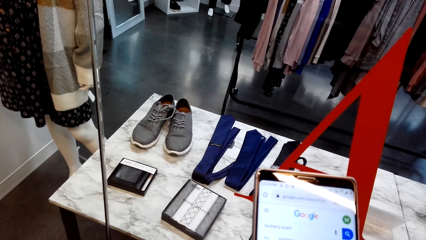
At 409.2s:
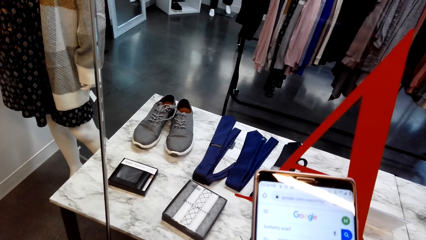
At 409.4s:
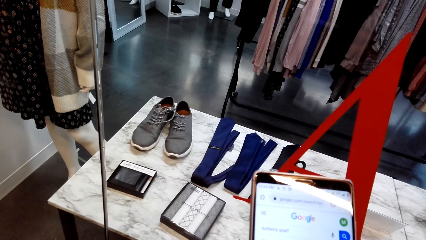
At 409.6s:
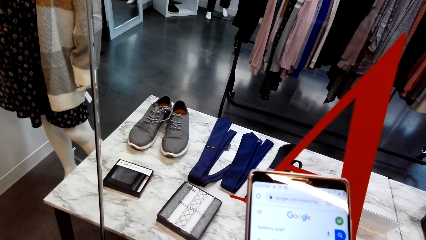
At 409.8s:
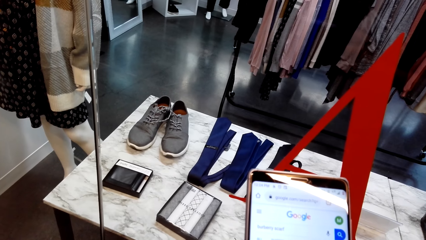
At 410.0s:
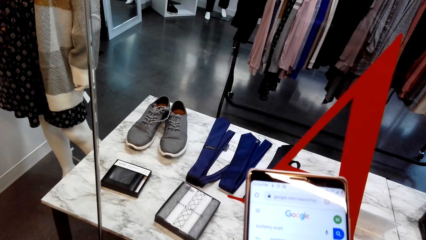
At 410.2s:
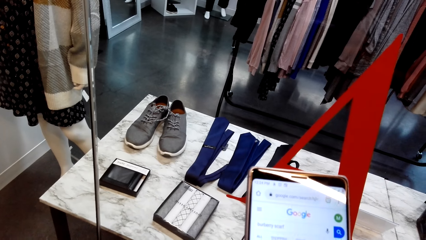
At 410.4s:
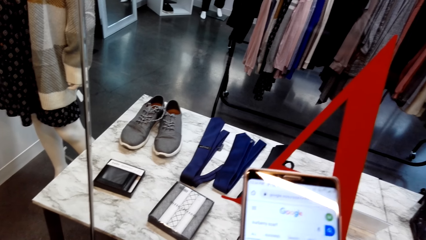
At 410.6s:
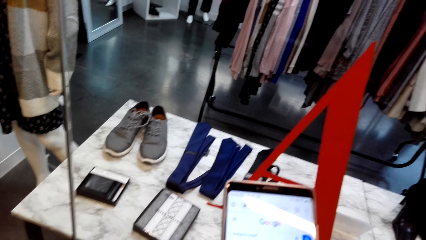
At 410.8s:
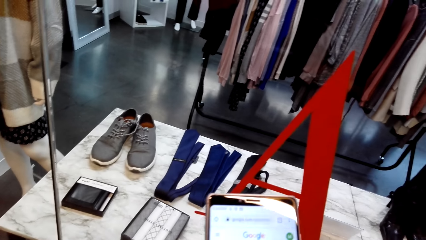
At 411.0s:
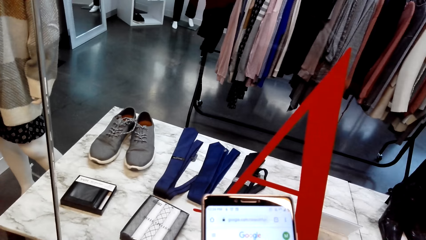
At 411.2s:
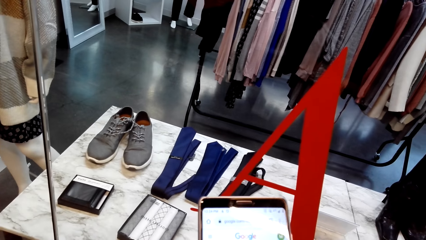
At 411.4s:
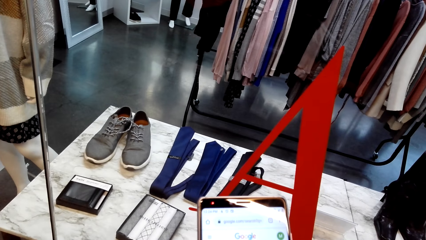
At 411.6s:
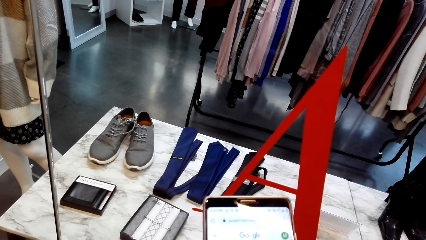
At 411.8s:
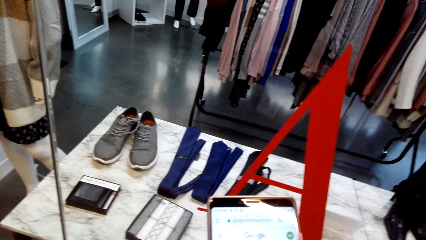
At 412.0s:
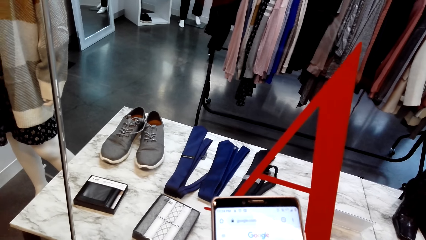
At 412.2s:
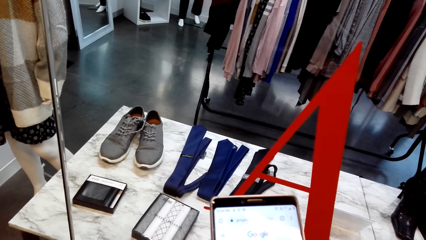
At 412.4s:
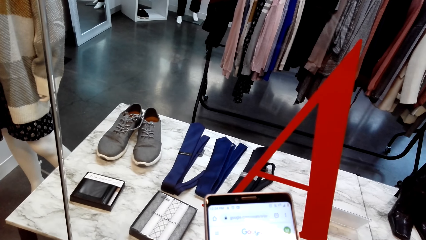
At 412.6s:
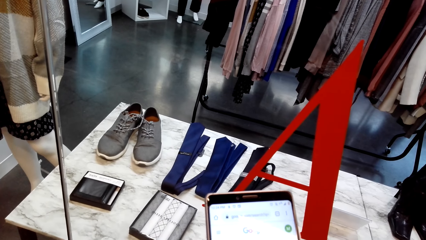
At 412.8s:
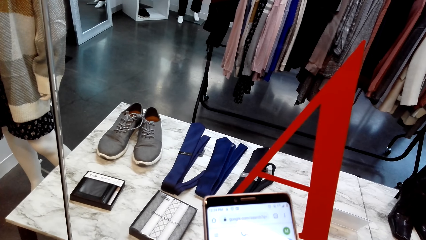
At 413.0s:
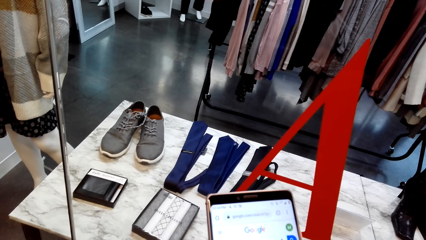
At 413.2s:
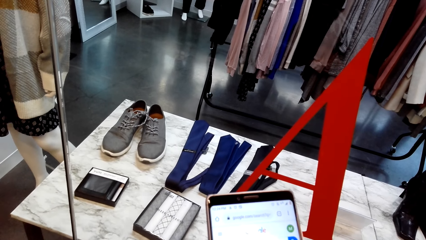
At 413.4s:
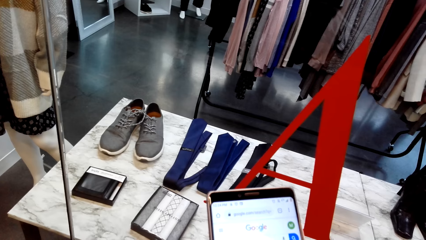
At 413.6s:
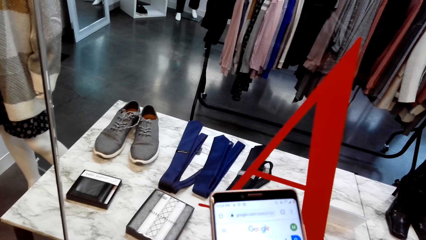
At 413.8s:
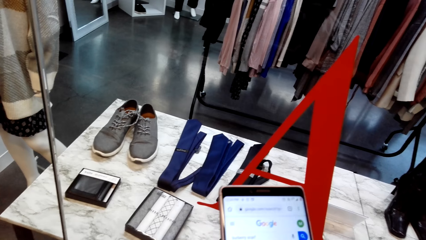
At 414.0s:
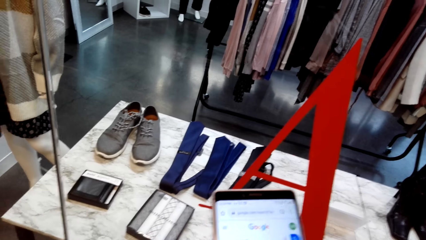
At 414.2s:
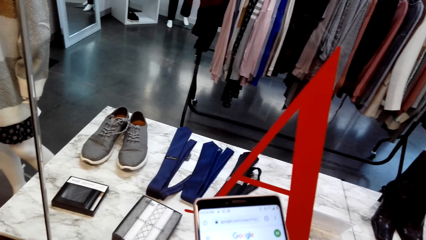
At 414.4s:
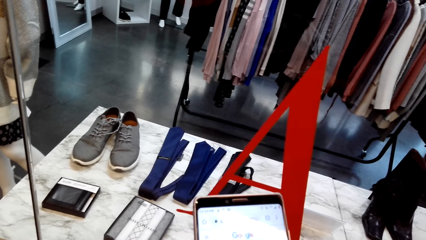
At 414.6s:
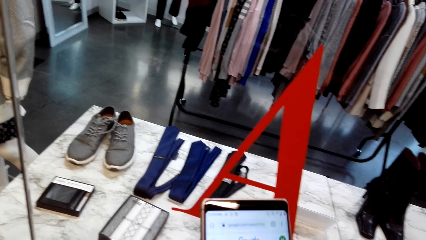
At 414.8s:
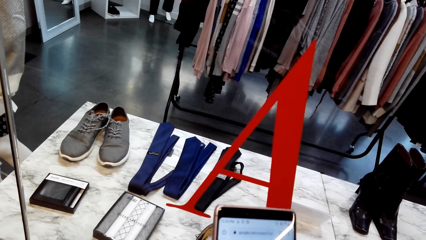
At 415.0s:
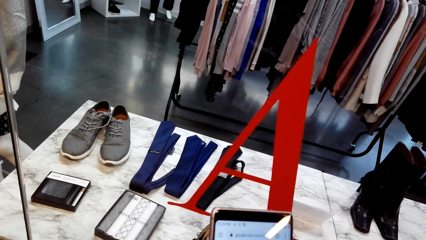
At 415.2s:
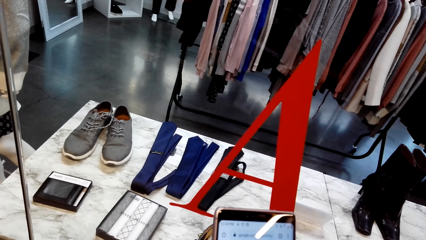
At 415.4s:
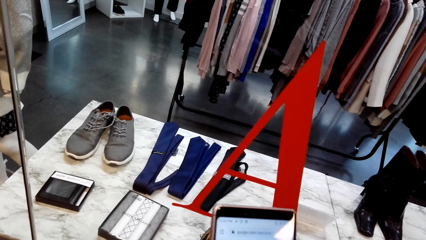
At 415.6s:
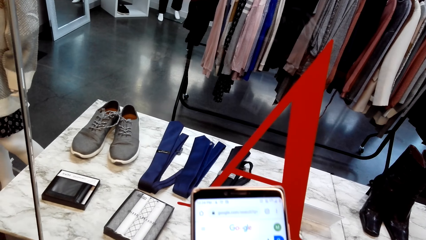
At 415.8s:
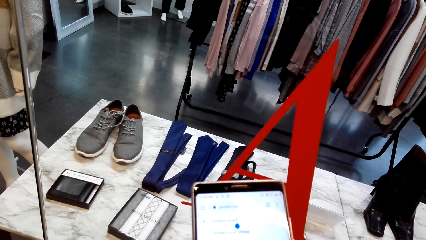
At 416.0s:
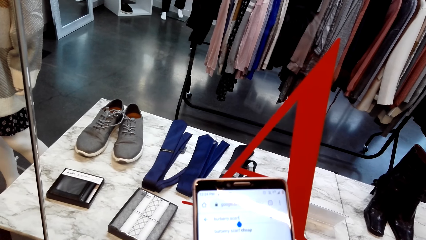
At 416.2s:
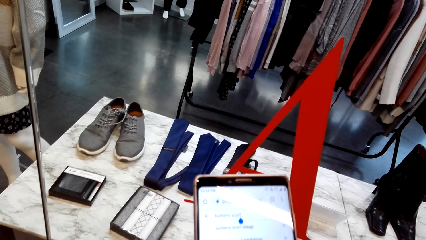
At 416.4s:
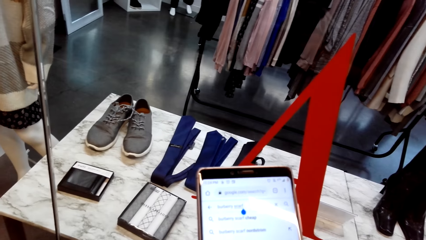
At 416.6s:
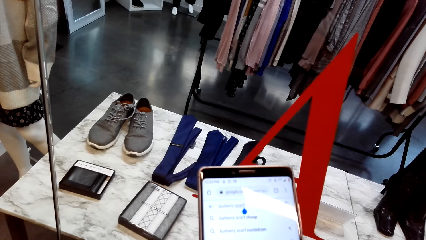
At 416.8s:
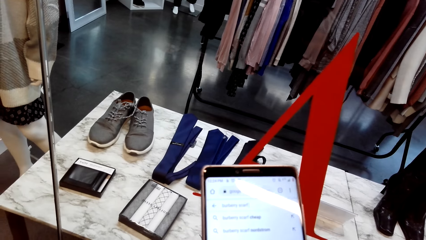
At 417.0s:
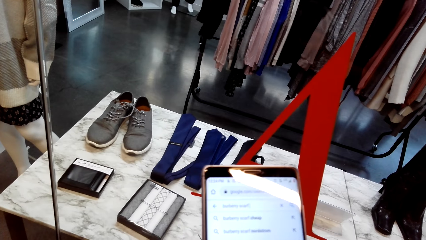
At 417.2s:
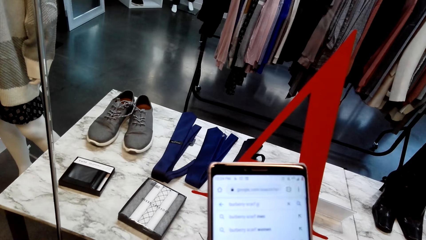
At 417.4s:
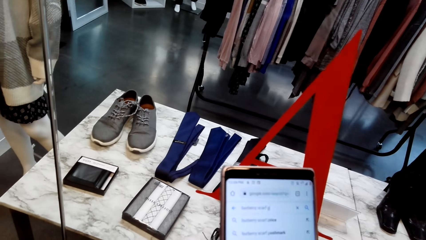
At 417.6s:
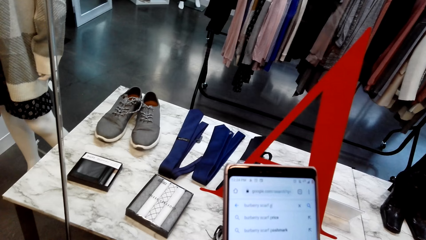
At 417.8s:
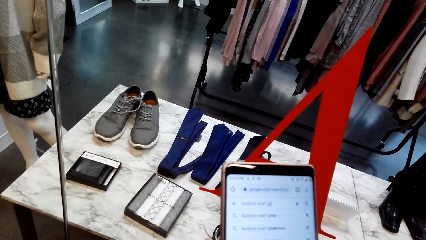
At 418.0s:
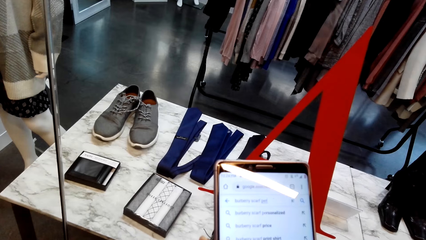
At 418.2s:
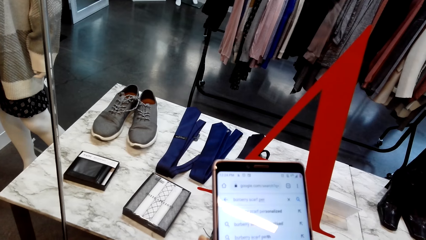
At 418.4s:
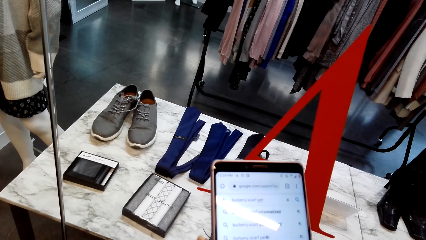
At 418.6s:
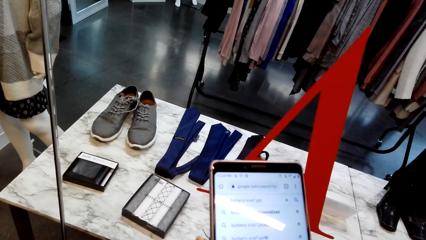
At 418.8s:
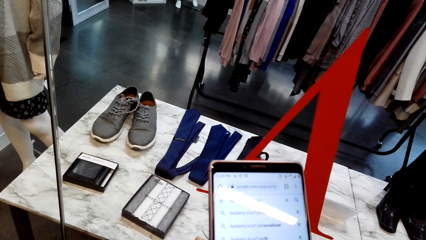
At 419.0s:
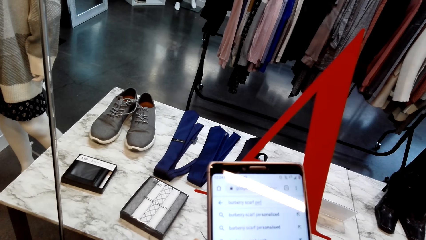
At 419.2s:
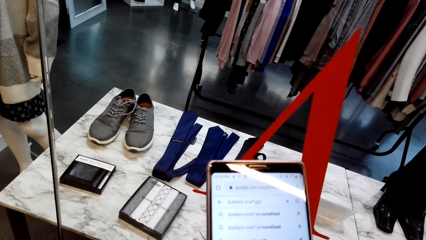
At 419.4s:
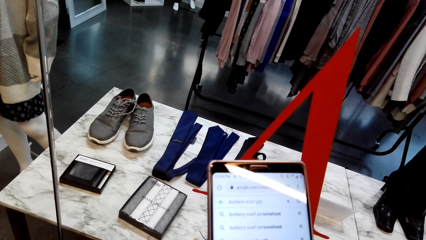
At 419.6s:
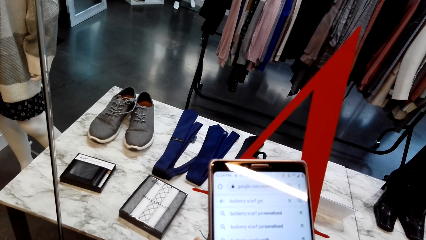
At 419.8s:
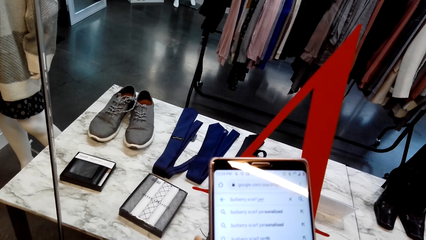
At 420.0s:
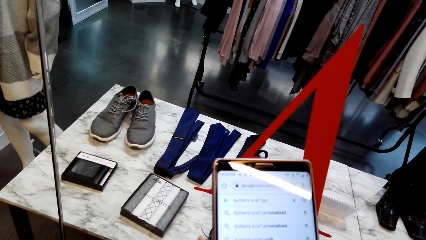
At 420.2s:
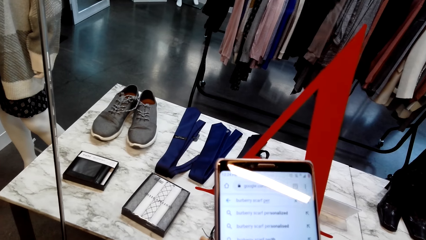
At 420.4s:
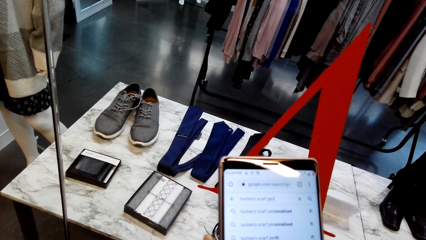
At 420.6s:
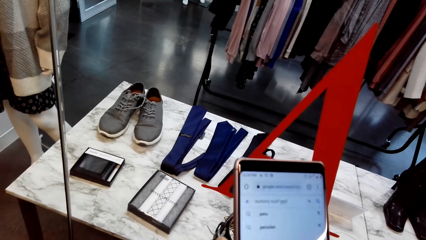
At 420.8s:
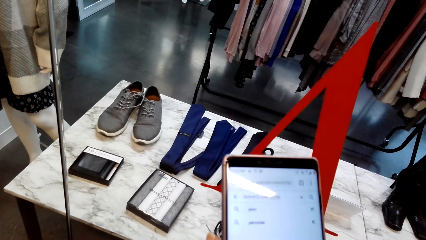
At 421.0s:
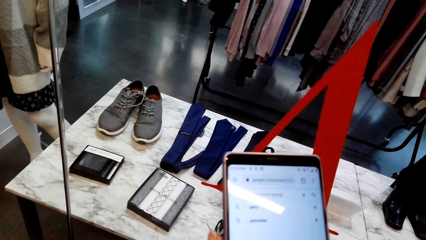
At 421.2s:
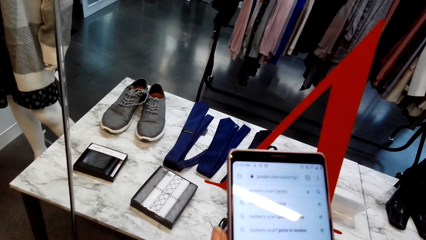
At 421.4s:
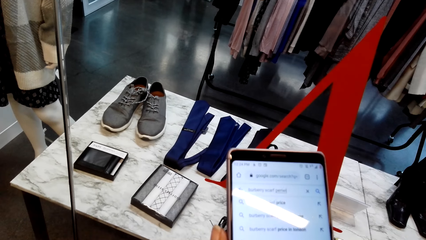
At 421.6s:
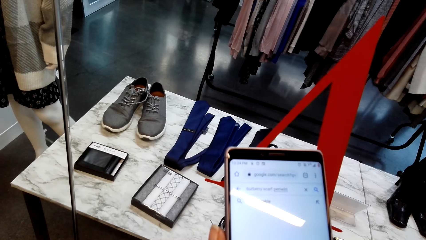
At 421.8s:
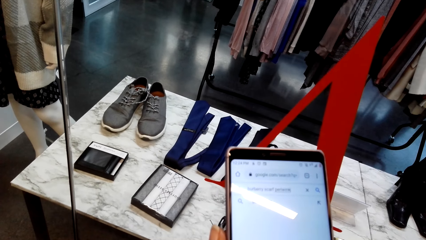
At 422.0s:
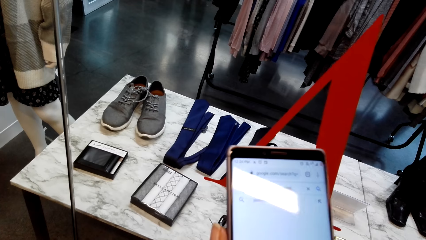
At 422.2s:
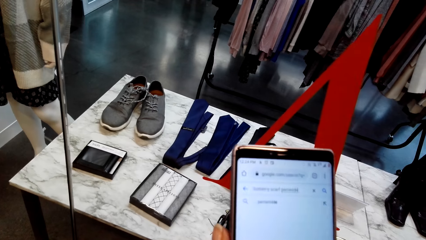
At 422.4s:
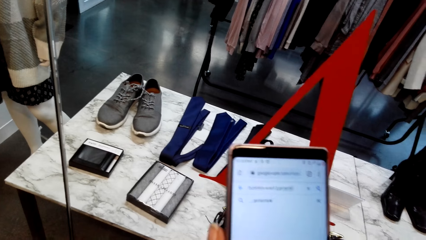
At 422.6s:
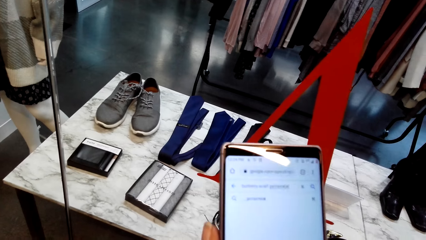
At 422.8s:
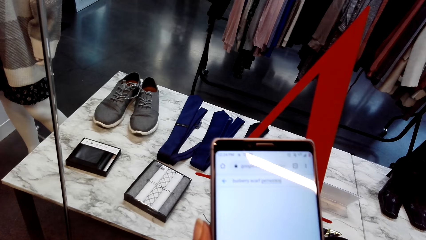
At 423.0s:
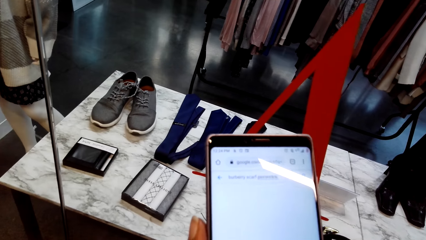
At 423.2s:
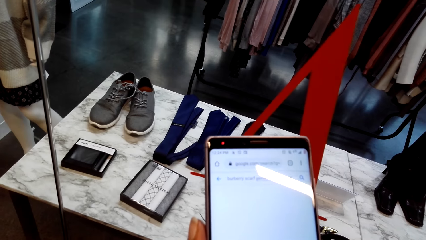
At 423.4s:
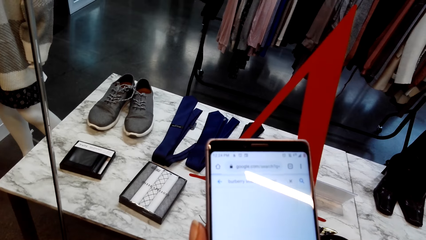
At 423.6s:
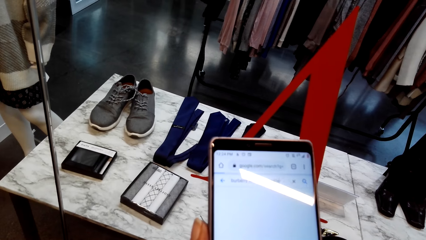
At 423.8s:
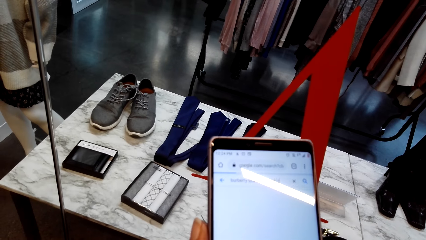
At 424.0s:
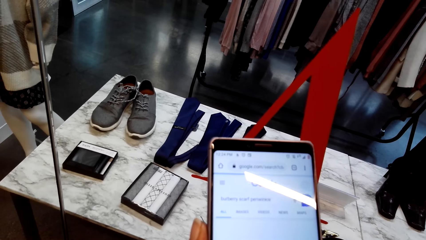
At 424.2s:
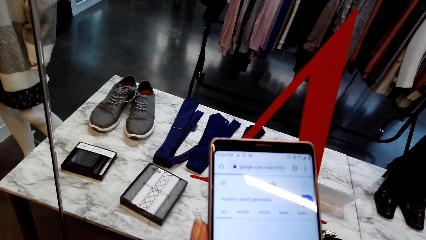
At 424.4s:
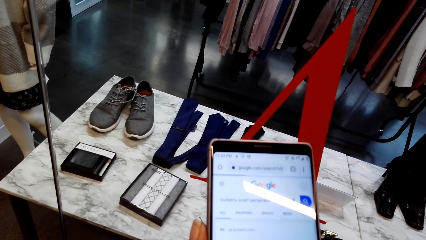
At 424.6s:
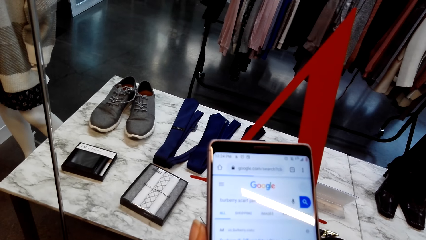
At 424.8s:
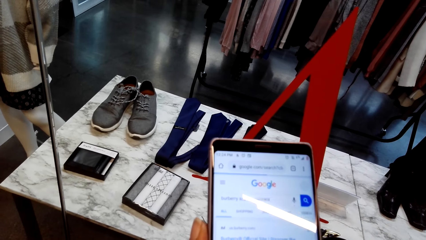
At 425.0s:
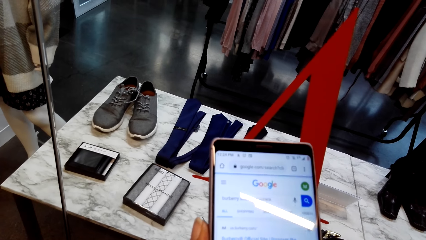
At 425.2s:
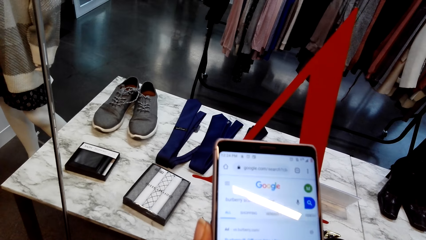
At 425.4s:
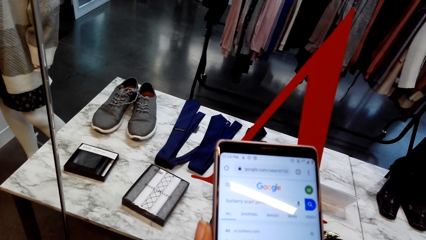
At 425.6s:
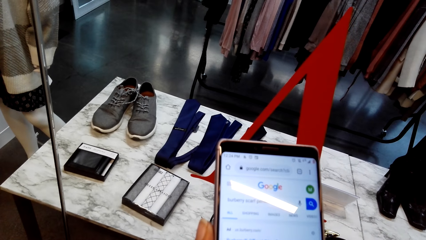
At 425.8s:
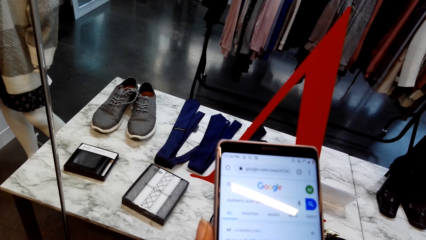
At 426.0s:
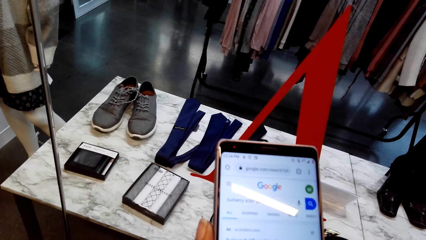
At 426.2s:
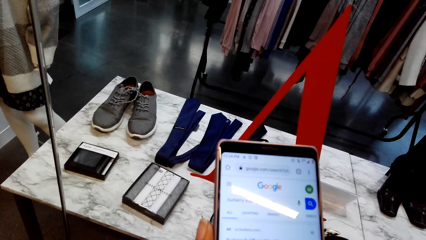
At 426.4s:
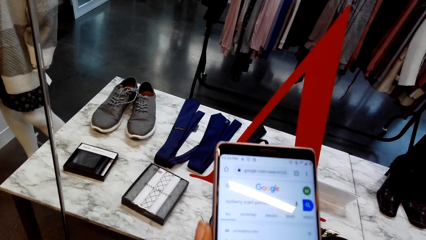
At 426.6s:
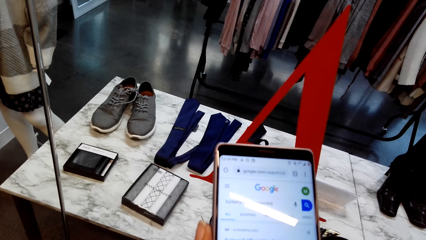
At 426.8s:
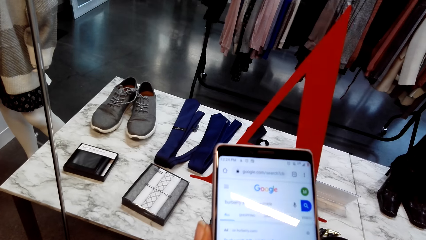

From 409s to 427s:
The camera wearer stares at the phone. They operate the phone. They scroll the phone repeatedly.
